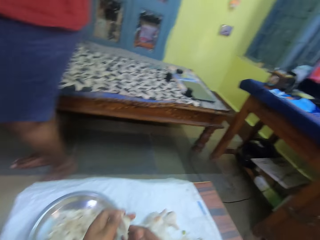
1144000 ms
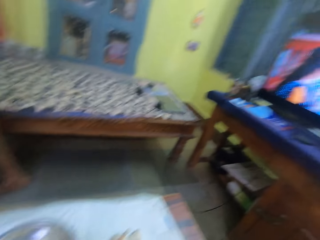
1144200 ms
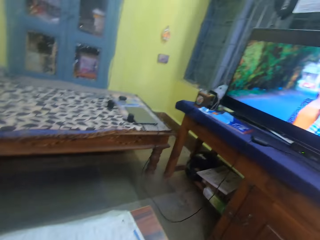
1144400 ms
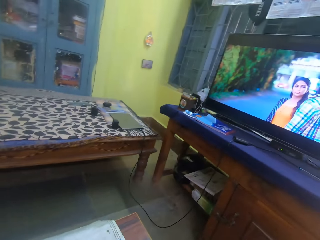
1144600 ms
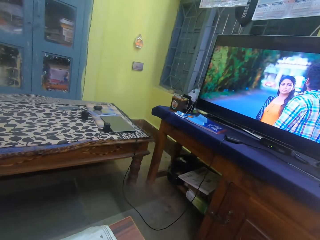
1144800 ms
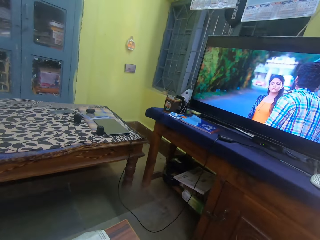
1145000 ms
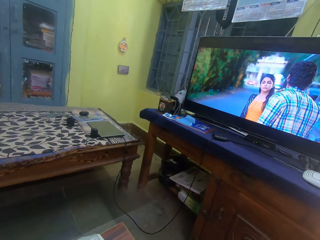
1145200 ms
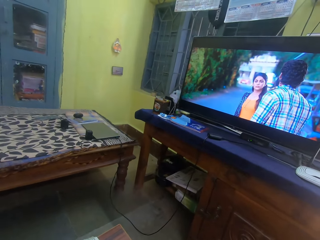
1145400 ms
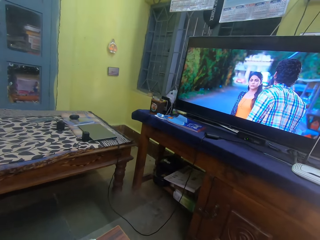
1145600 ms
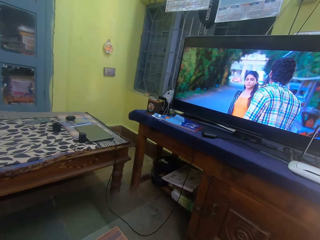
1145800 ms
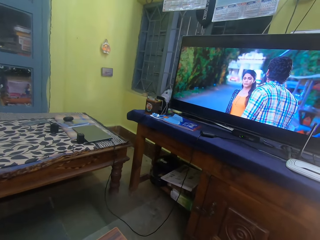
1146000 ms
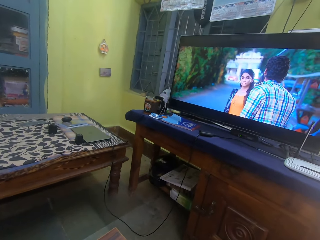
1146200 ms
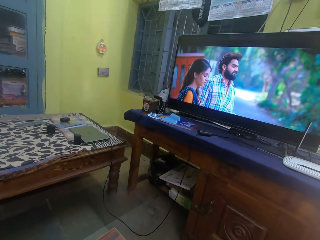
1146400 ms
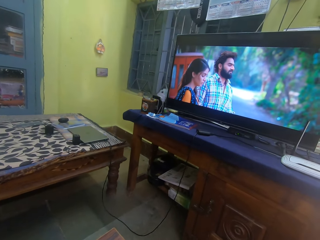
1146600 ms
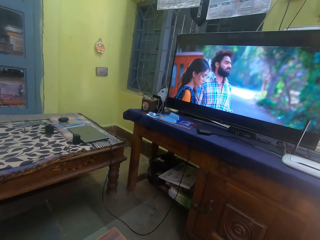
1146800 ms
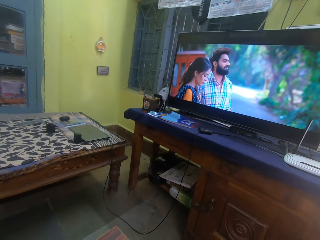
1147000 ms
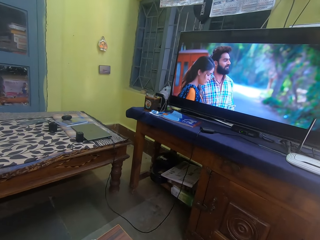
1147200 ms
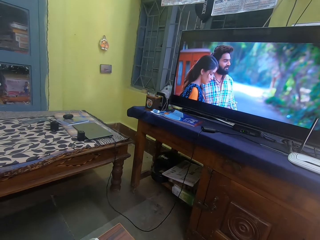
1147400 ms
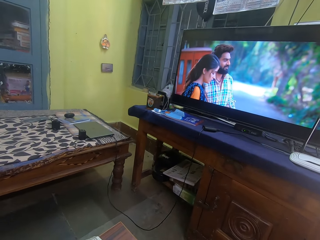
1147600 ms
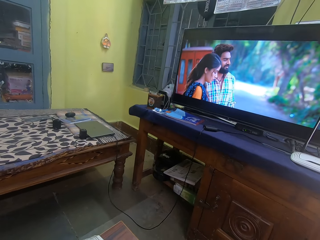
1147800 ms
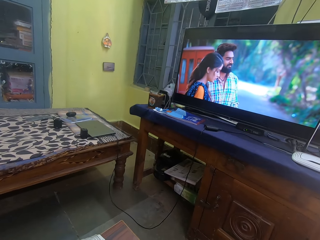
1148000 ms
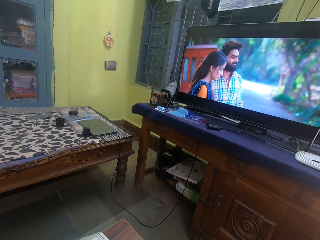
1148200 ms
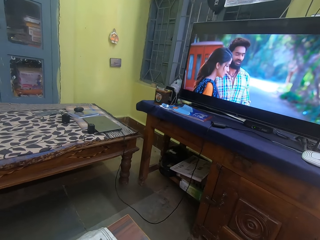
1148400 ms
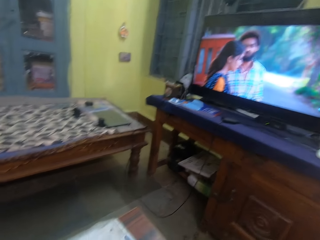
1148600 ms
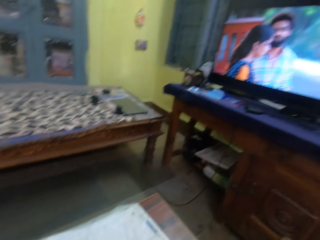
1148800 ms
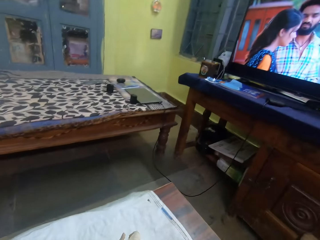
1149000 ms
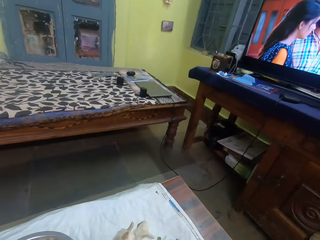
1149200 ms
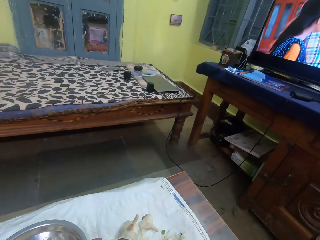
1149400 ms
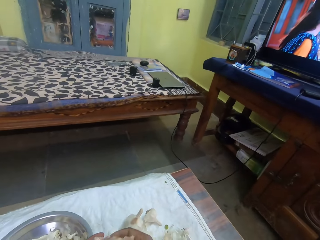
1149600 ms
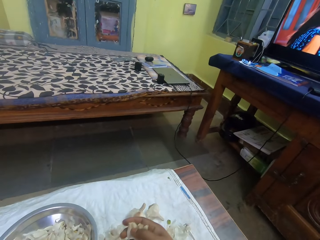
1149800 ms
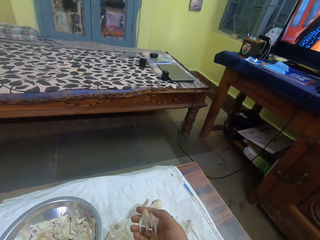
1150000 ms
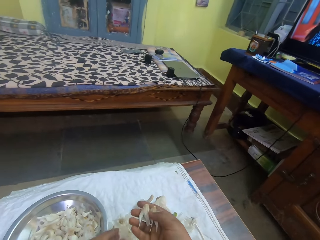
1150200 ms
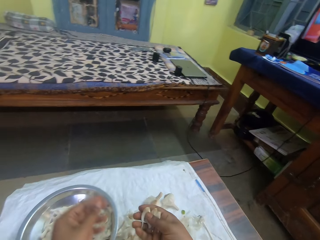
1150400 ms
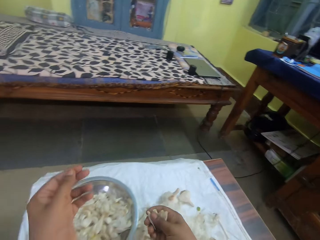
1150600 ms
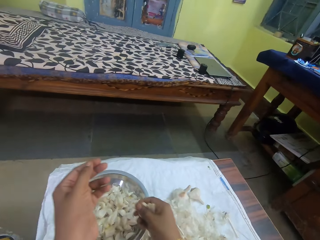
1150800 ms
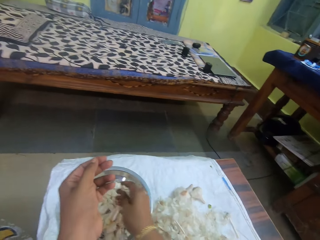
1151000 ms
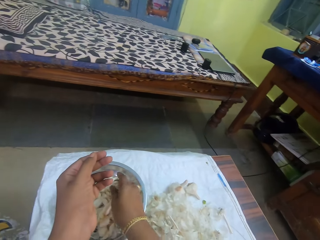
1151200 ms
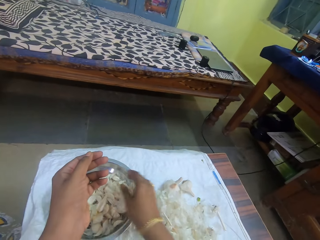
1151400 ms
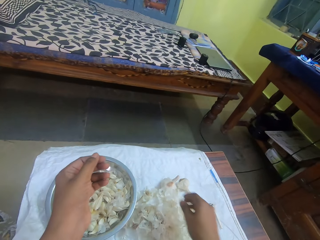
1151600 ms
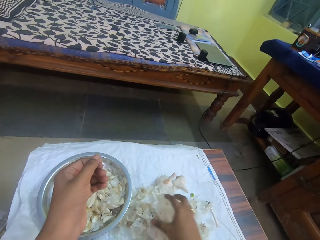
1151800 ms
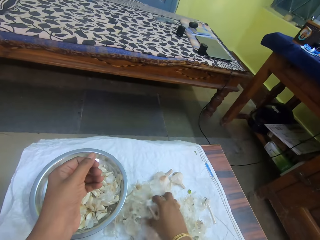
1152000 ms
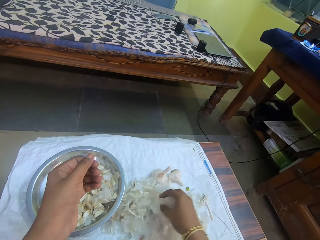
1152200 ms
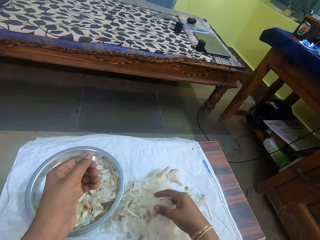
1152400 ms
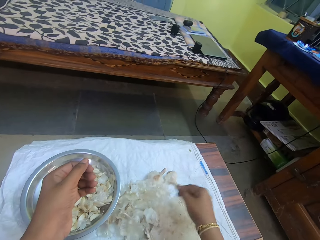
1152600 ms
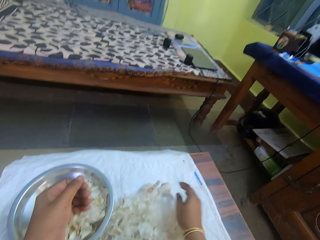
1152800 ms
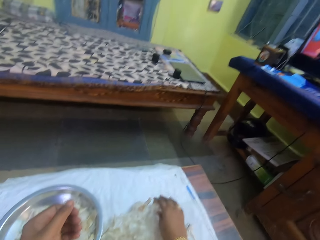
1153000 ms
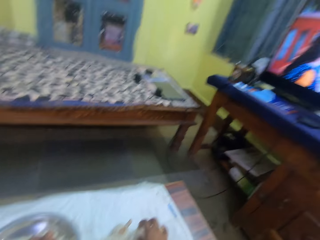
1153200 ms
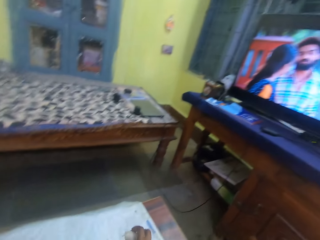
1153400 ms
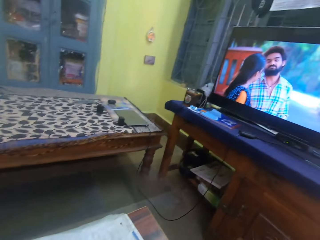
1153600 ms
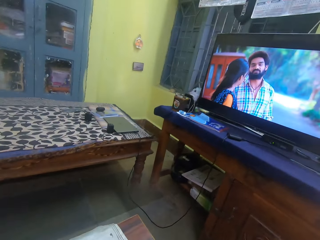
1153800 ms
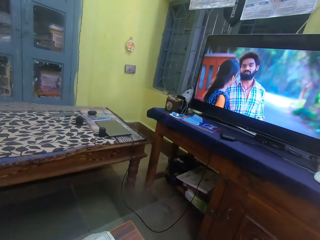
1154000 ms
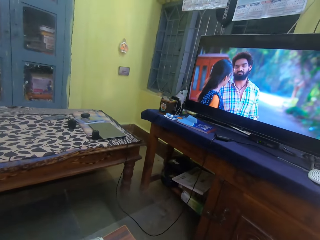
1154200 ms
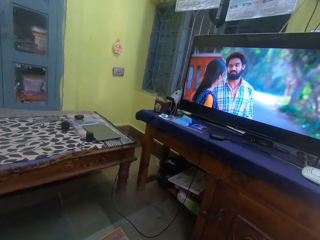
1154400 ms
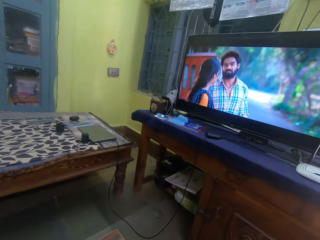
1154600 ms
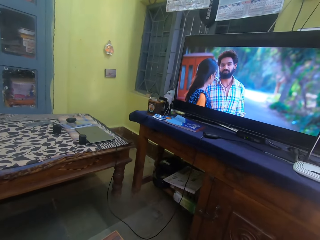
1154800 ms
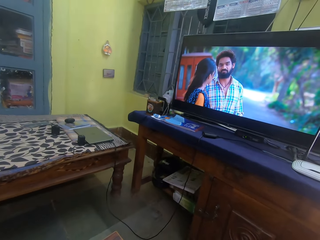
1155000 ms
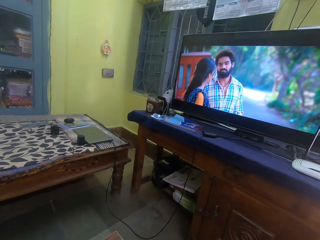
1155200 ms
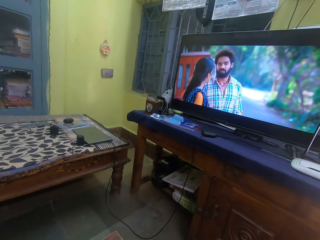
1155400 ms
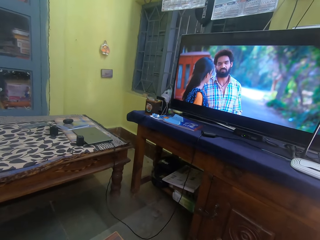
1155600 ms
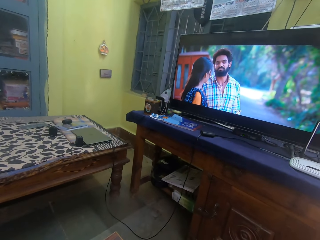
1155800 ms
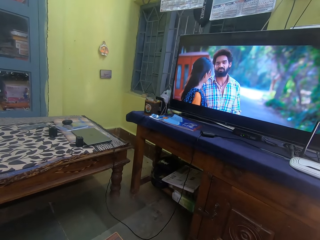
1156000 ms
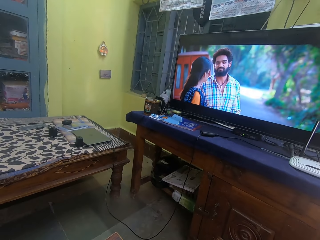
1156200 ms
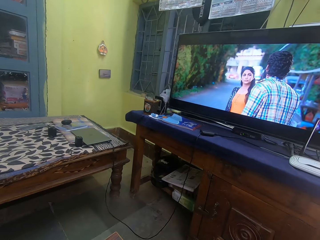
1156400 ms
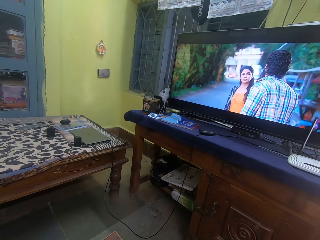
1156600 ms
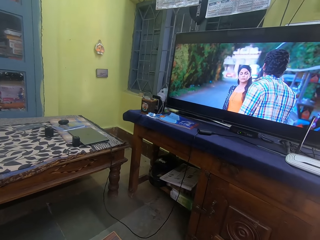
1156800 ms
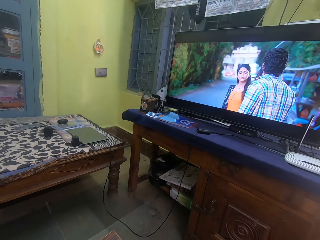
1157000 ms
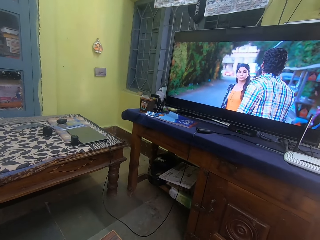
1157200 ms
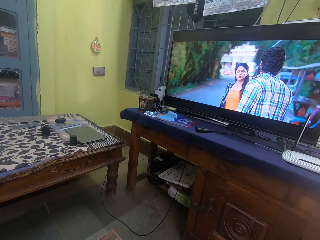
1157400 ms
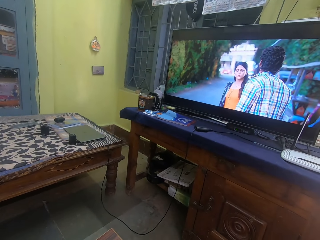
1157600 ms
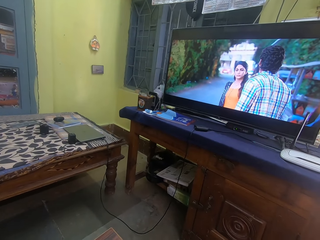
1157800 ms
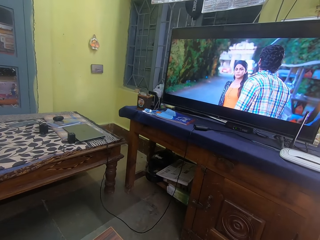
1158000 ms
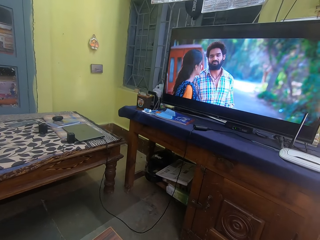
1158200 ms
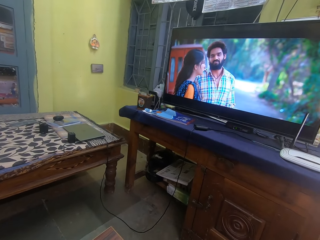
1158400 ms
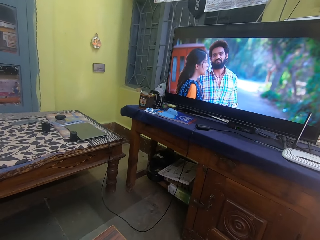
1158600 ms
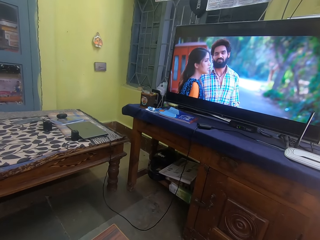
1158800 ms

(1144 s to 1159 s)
A man walks around. The camera wearer watches the television. They peel the garlic. They put garlic cloves in the bowl. They pick up the garlic. They watch the television.

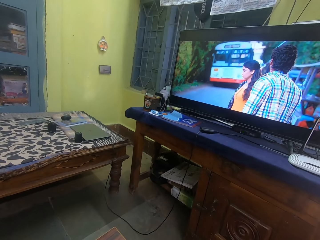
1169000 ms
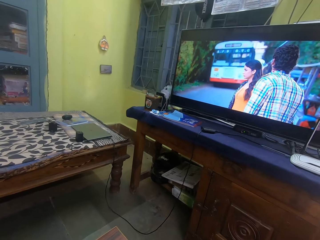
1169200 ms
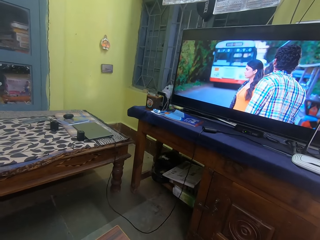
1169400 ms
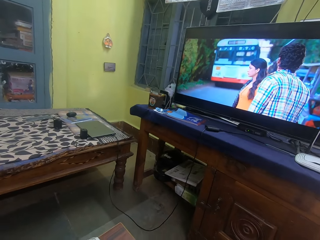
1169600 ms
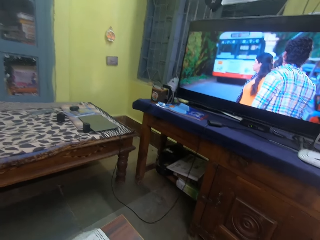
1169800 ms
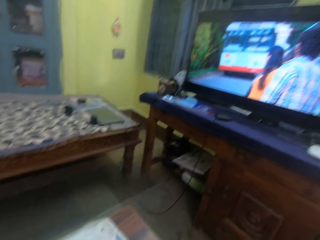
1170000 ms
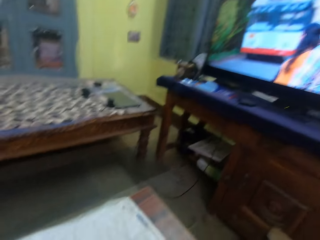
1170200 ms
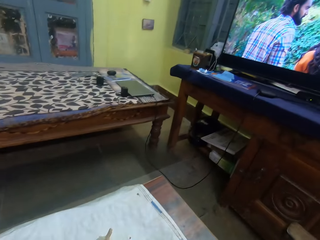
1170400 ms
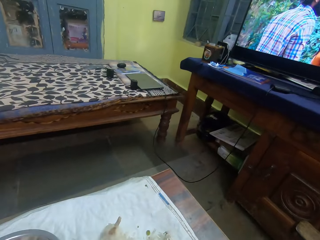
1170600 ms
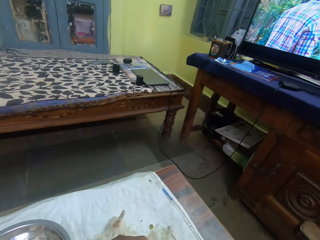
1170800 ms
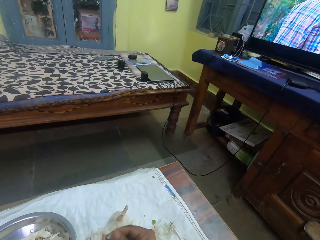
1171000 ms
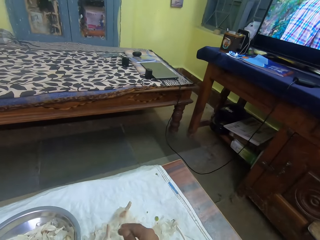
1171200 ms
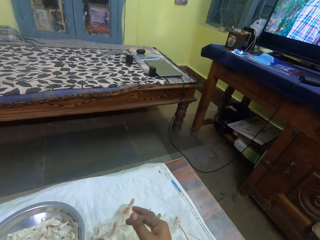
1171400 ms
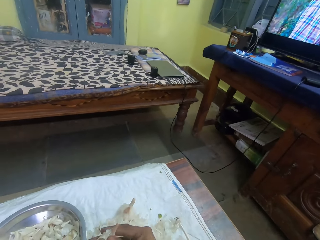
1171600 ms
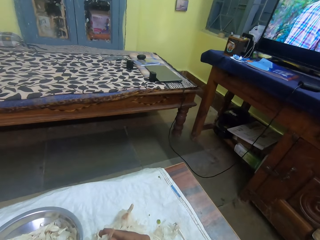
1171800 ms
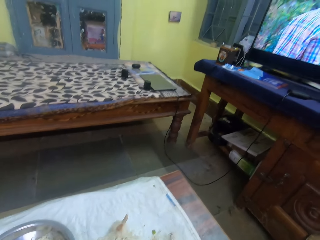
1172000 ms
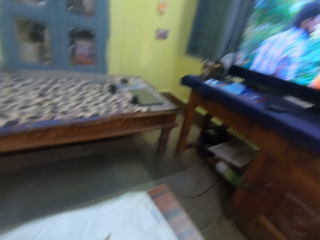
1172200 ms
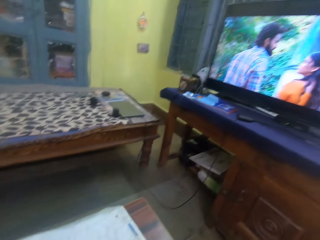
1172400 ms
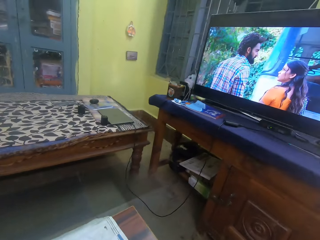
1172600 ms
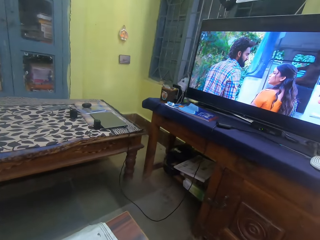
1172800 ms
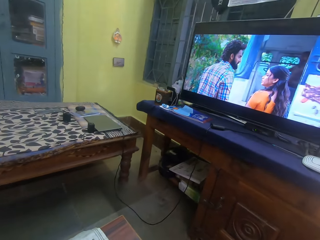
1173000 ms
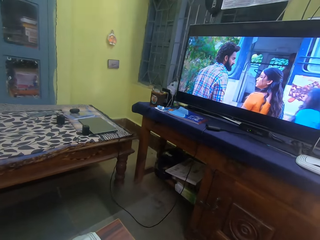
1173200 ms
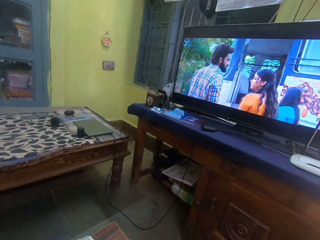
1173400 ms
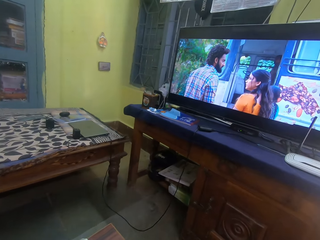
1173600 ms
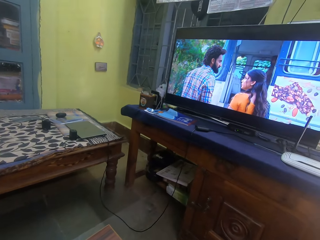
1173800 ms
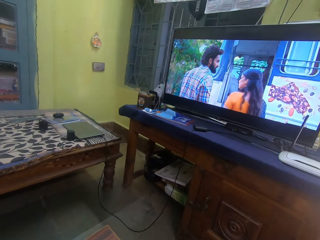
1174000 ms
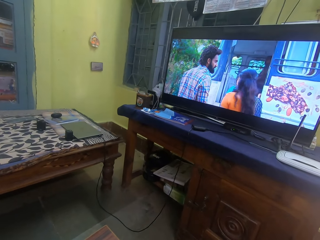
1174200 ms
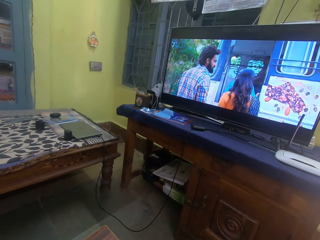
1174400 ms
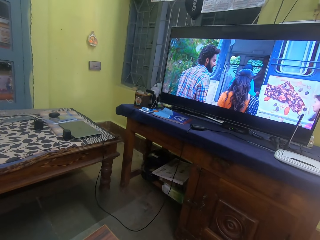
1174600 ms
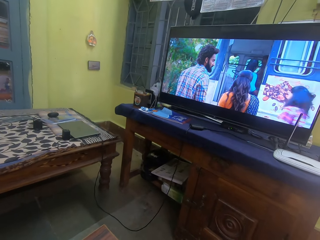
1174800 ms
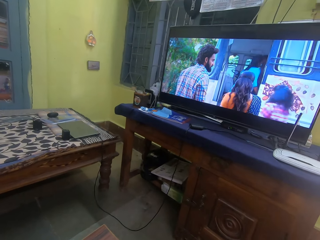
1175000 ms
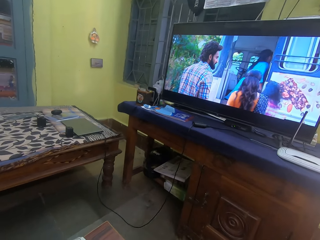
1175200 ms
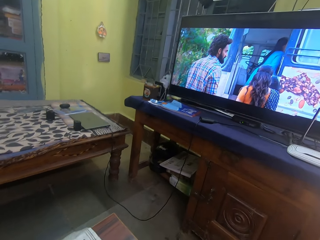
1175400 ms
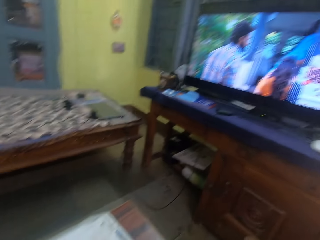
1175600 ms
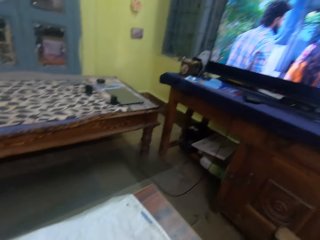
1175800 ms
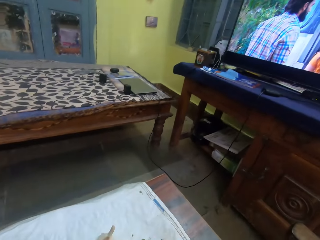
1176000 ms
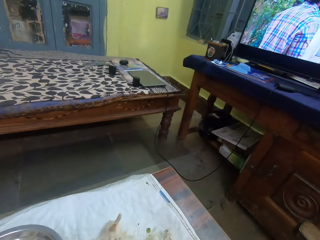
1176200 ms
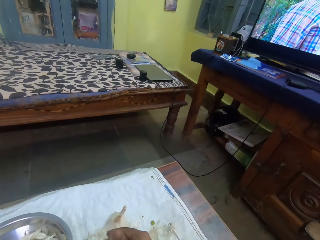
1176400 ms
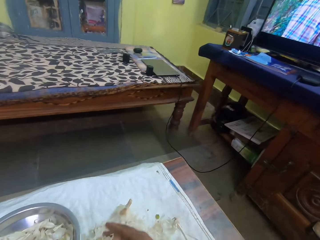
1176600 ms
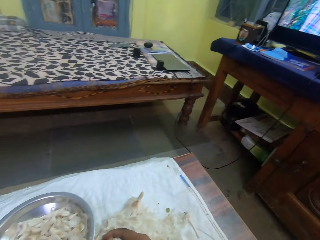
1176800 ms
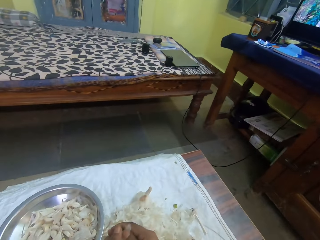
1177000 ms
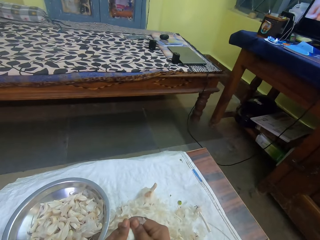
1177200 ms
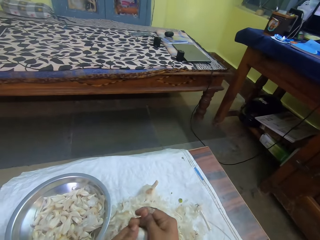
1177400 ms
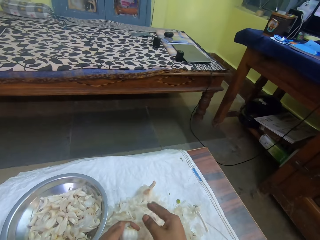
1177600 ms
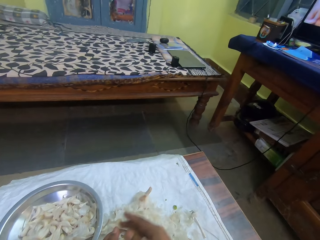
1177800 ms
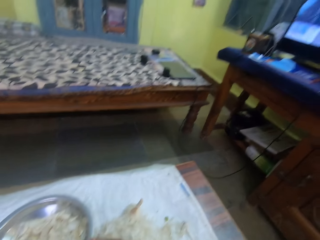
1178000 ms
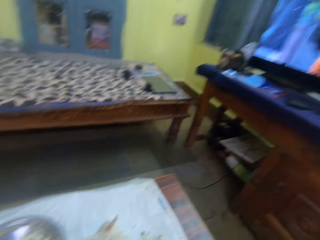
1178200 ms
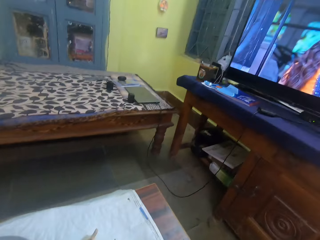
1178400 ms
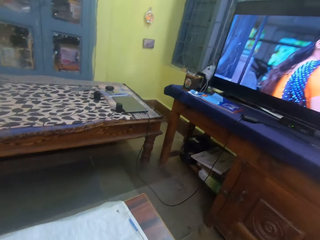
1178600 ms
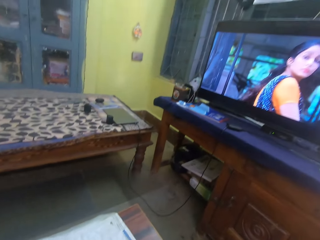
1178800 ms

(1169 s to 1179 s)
The camera wearer peels the garlic. They look at the television. They peel the garlic.
